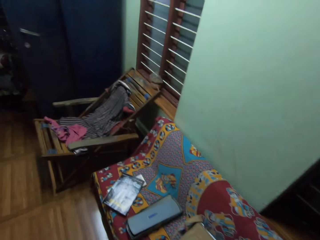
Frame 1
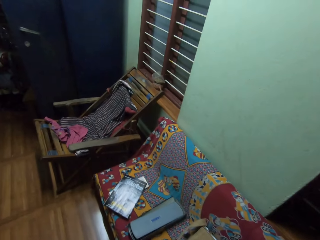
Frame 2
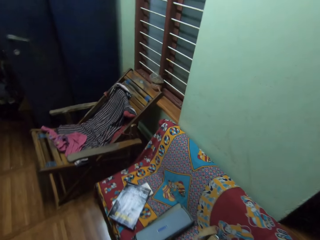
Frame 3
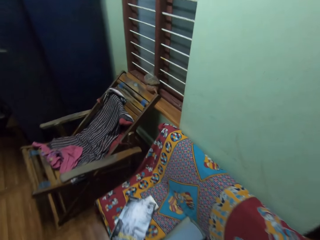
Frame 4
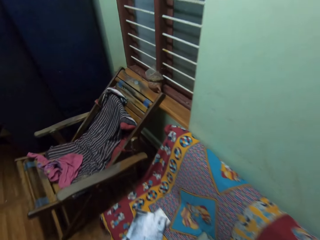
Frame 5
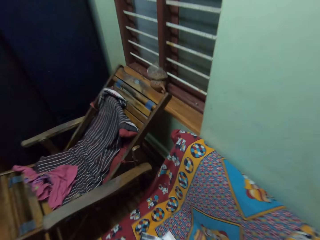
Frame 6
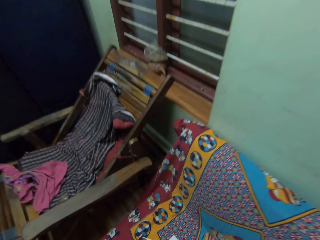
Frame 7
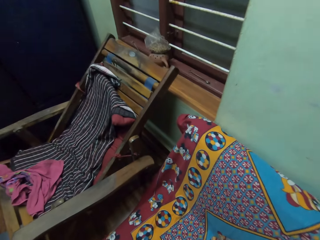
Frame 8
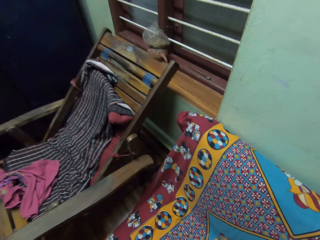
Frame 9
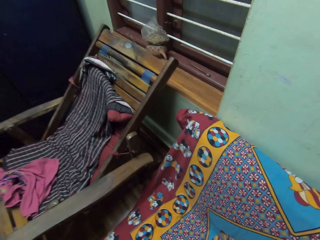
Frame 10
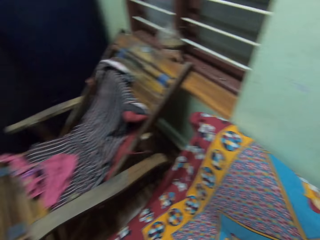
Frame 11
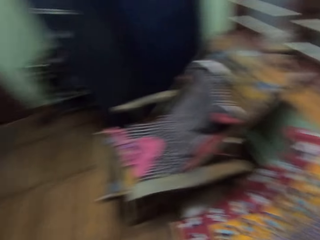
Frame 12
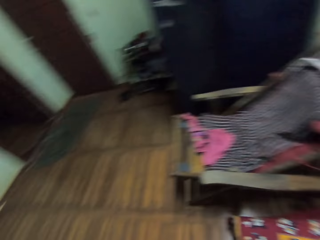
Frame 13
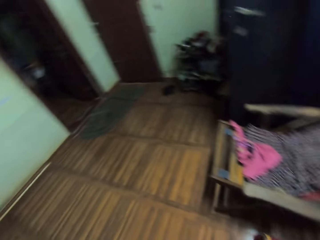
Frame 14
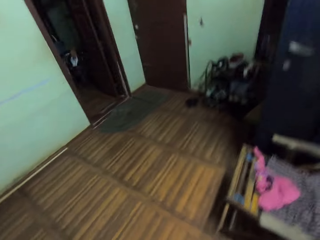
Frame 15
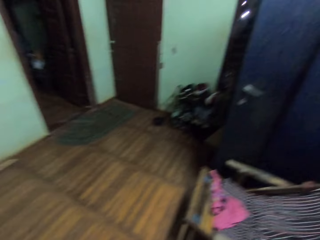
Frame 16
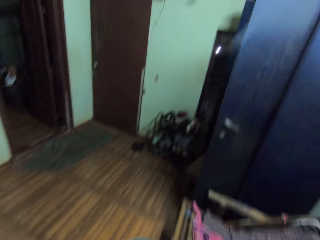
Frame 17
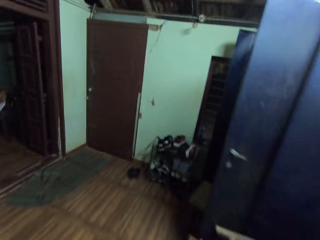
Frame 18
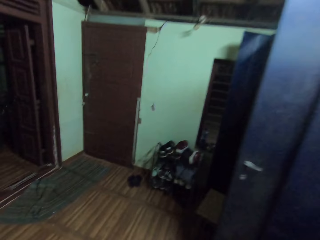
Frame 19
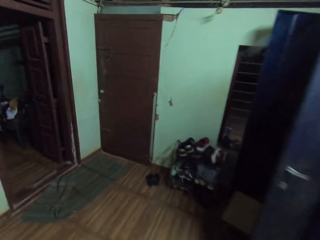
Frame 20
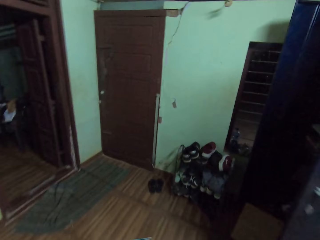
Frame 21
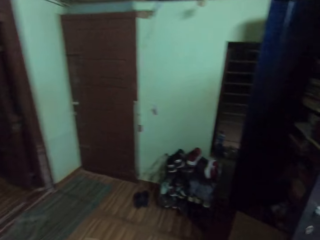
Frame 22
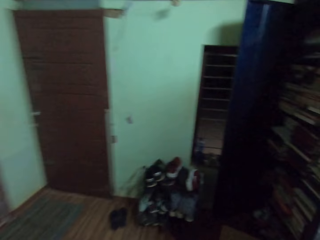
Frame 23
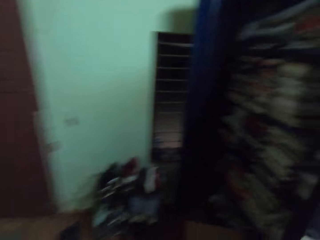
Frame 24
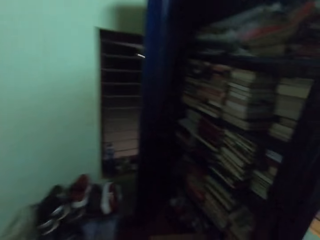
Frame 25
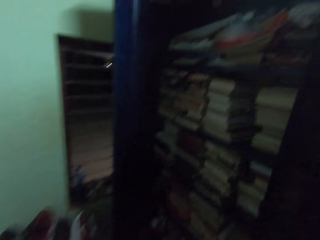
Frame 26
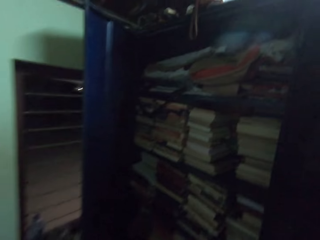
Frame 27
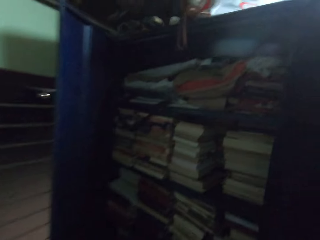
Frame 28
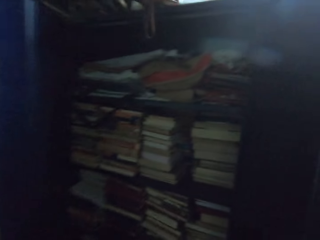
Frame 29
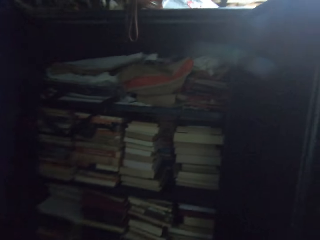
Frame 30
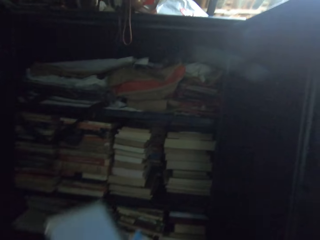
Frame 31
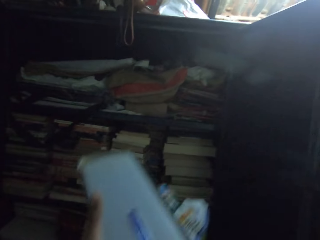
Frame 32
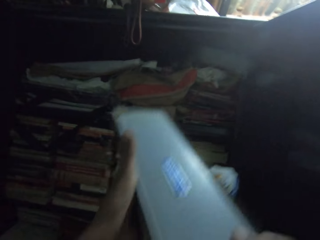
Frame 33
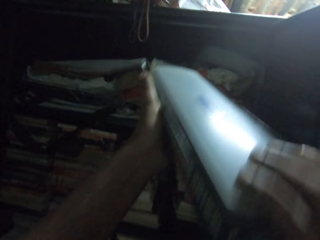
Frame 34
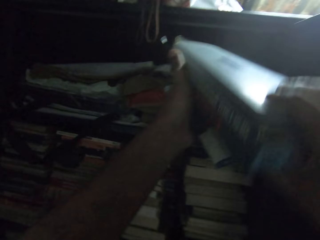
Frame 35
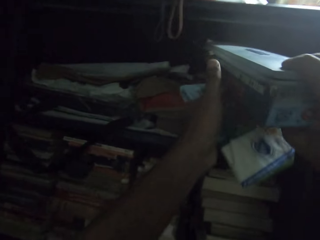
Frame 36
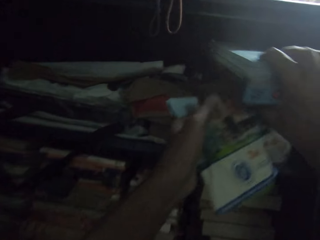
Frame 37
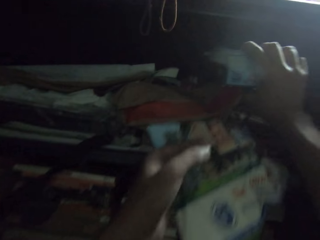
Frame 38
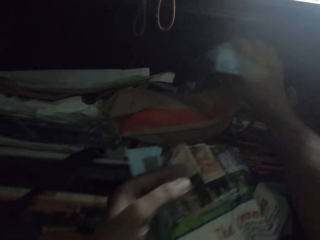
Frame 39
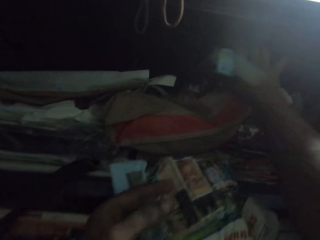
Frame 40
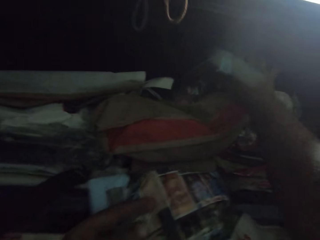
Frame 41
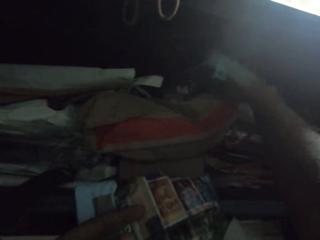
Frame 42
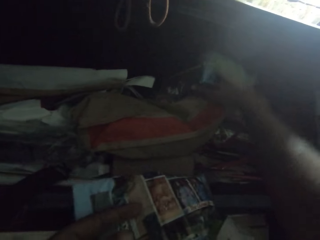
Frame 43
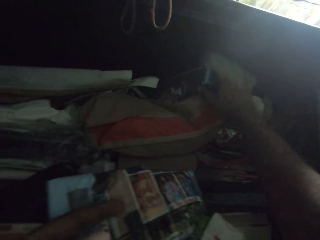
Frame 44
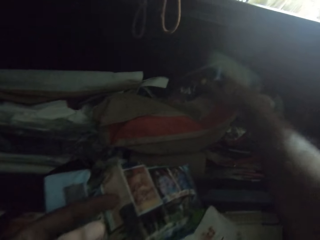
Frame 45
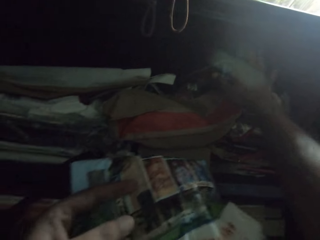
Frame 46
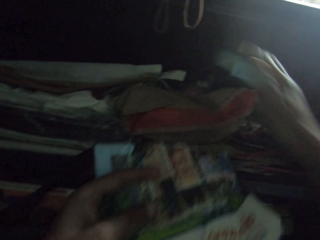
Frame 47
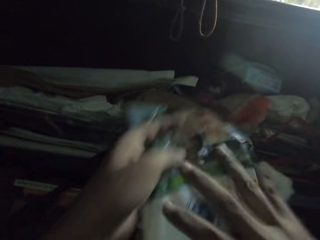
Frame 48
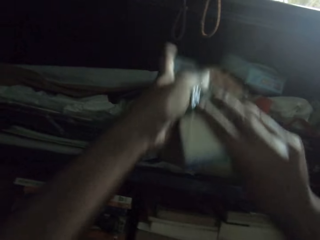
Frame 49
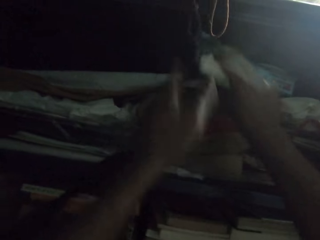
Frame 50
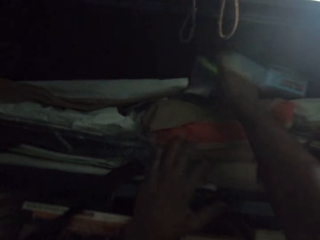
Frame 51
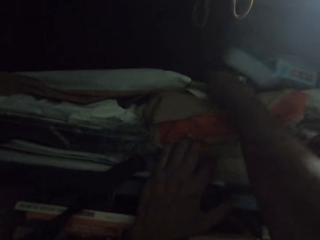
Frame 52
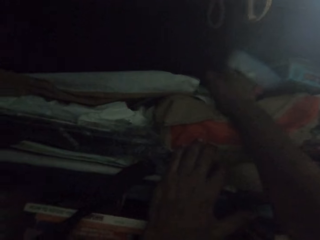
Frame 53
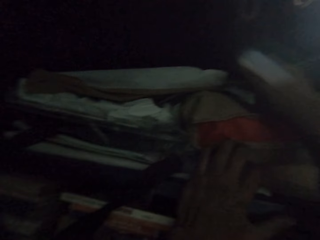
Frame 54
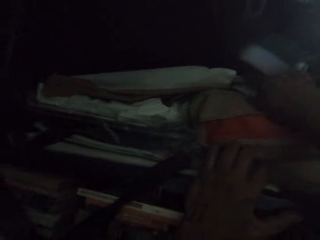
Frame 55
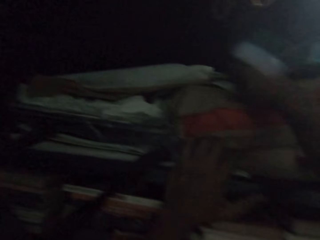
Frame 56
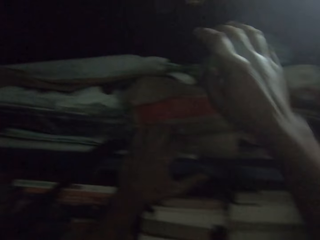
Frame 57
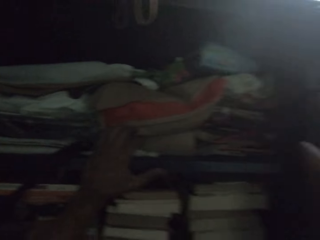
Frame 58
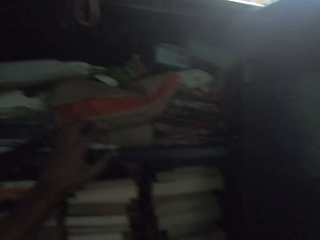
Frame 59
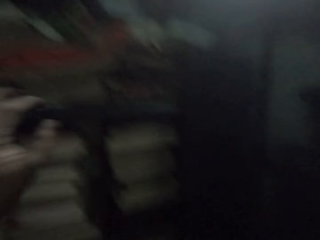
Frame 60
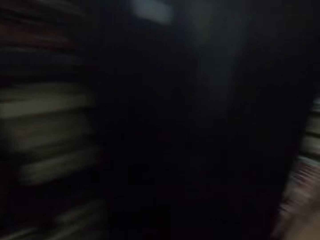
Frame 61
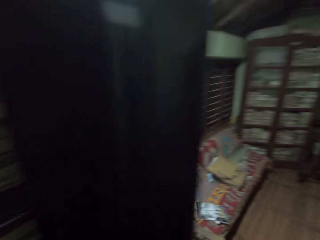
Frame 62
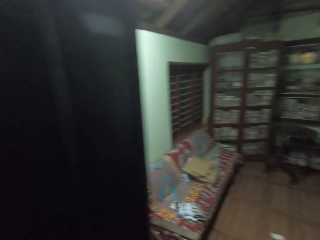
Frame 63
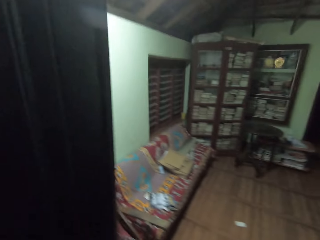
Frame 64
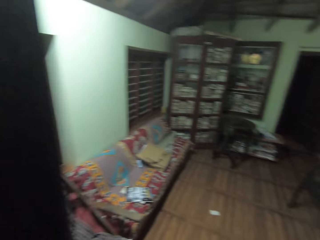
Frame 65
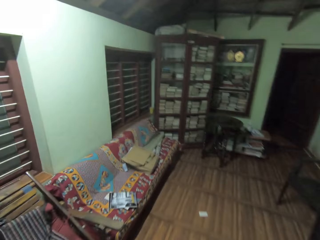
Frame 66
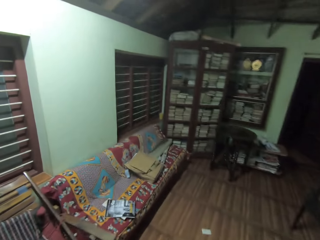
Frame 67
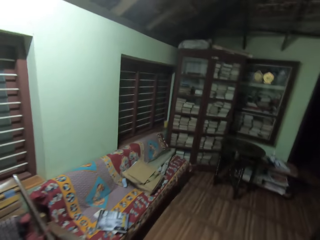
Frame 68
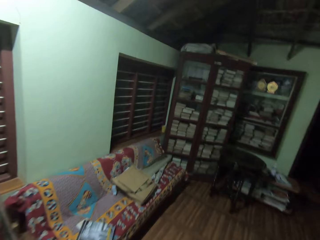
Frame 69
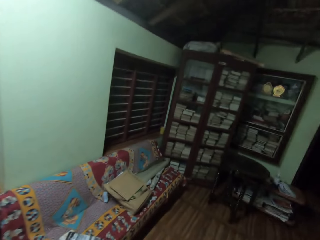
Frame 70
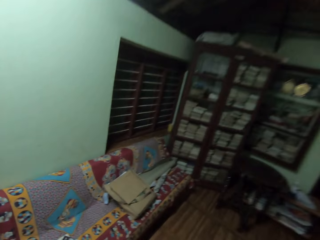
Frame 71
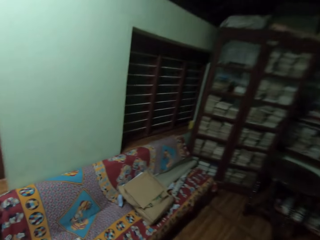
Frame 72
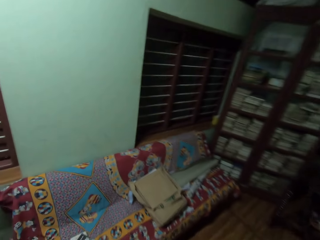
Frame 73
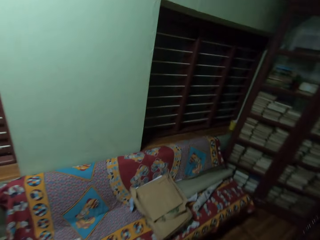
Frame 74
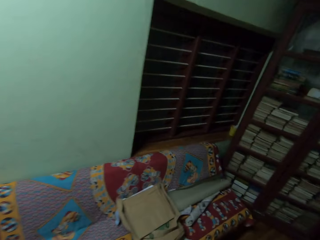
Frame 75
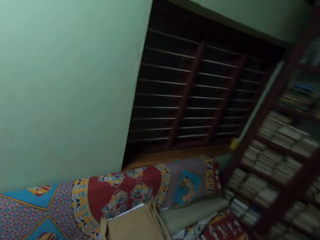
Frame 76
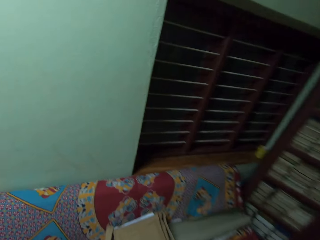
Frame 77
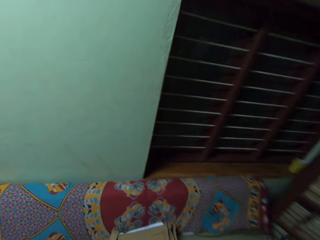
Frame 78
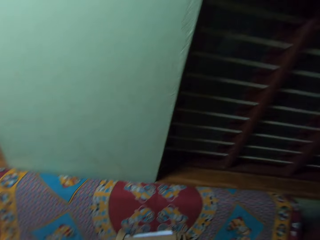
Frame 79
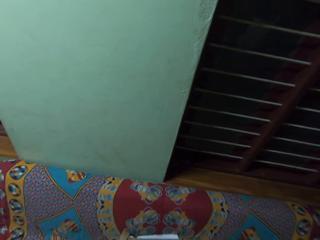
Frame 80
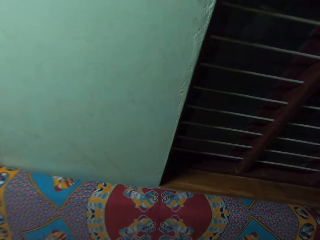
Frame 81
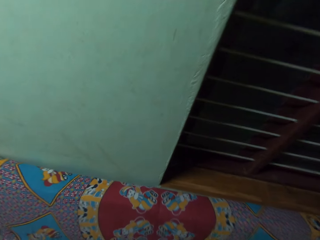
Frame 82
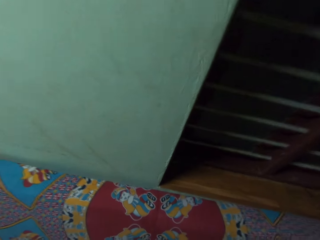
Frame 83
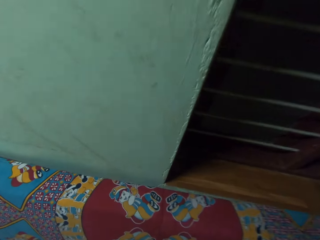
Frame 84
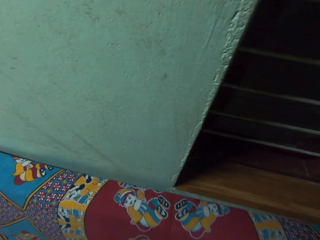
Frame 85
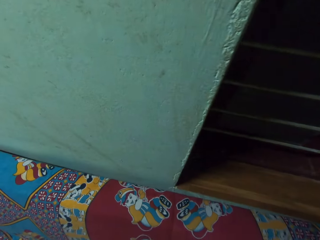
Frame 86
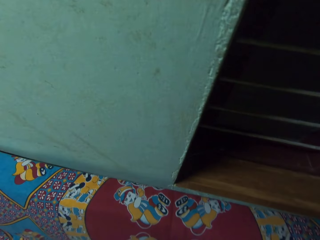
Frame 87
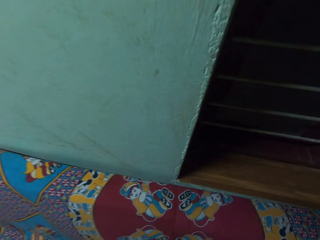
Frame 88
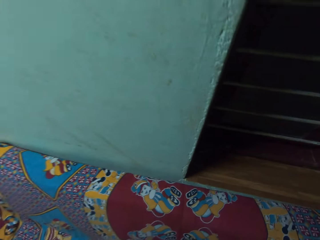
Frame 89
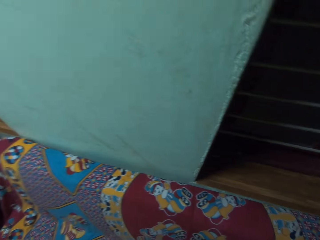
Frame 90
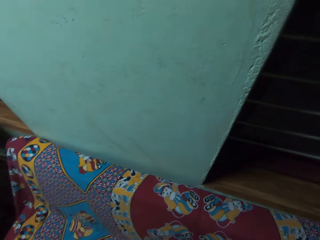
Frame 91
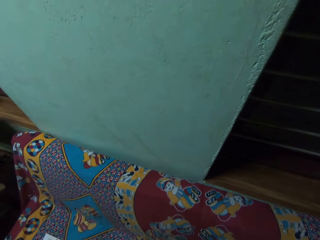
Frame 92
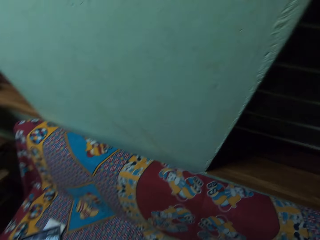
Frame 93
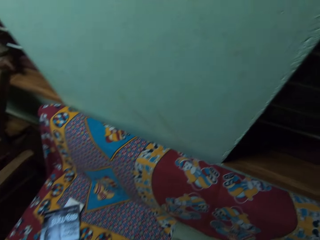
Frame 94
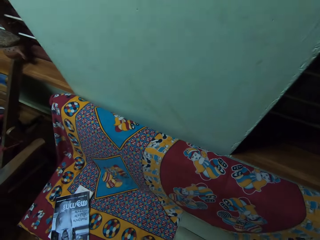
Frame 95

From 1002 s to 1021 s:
The camera wearer puts books in the shelf. They walk around the house.

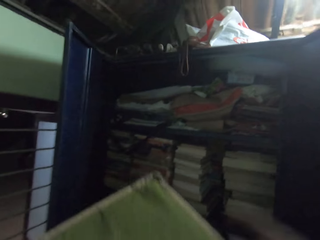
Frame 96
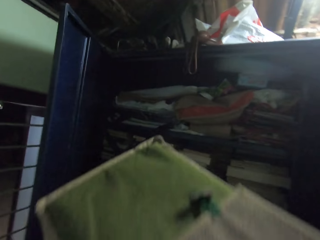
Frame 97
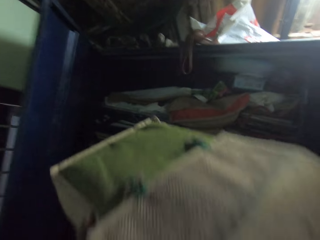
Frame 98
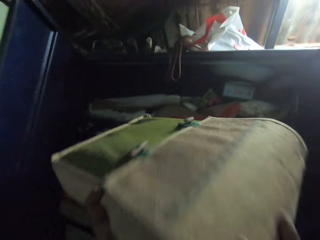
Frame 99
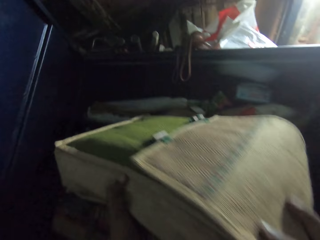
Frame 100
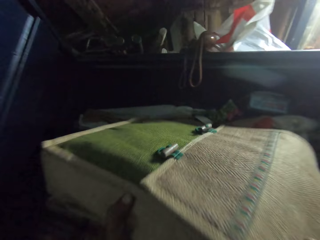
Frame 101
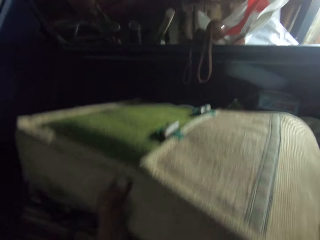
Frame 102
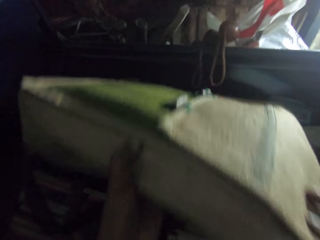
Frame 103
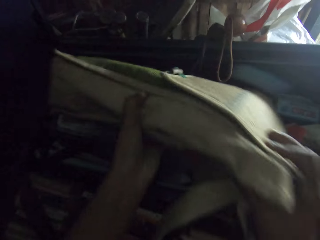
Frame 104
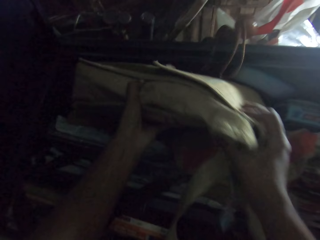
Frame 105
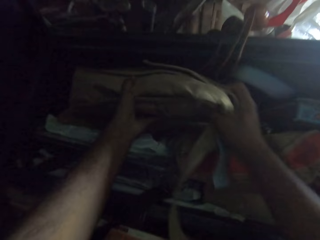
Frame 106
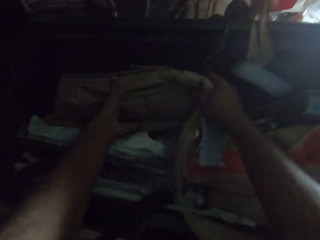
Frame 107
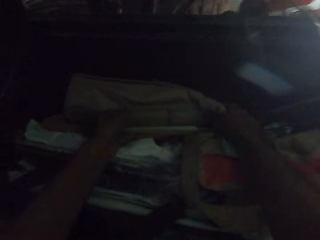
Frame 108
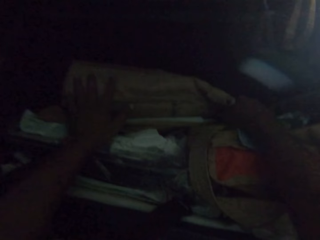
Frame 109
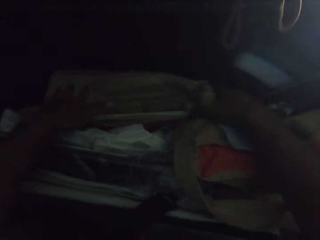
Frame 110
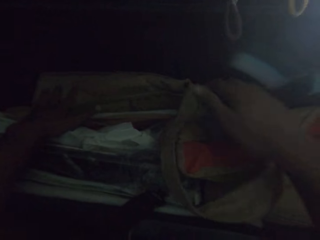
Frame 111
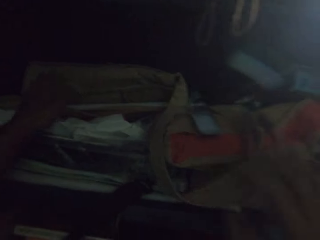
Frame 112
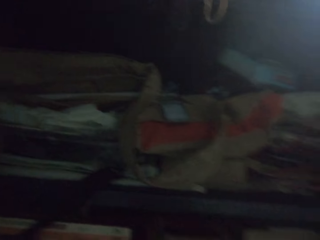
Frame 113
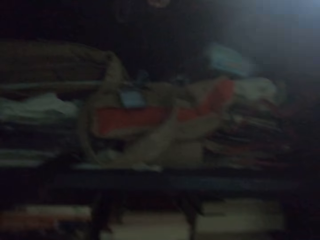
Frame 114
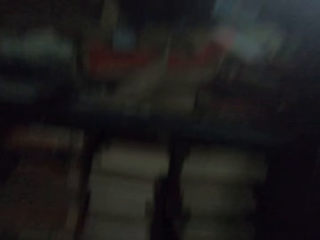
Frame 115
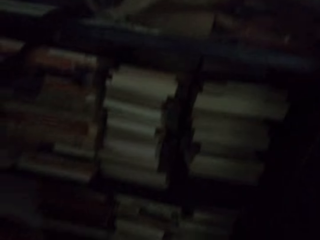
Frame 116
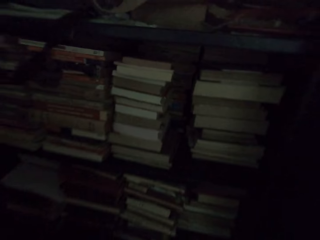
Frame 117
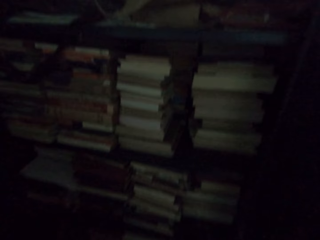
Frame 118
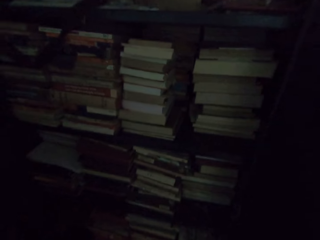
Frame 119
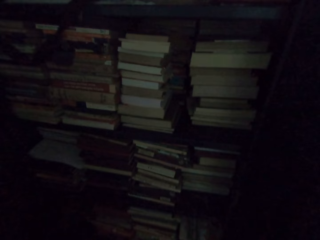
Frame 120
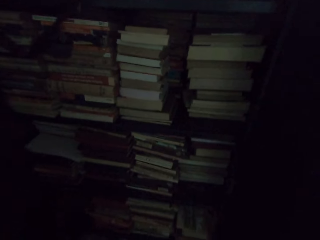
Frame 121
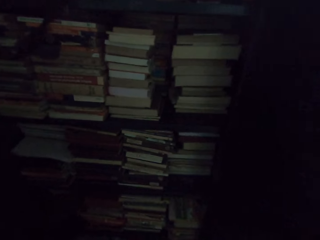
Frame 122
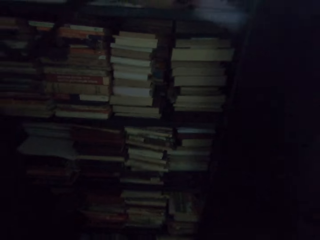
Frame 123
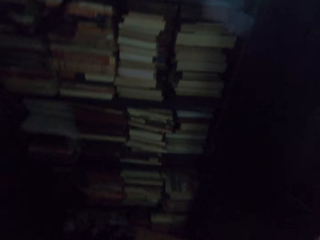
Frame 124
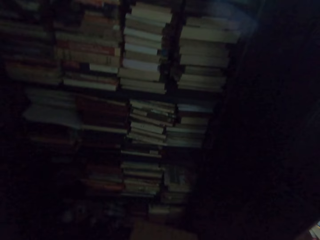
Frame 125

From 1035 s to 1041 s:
The camera wearer puts a bag in the shelf.
